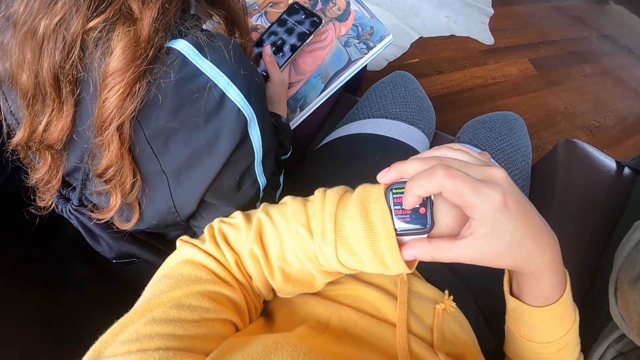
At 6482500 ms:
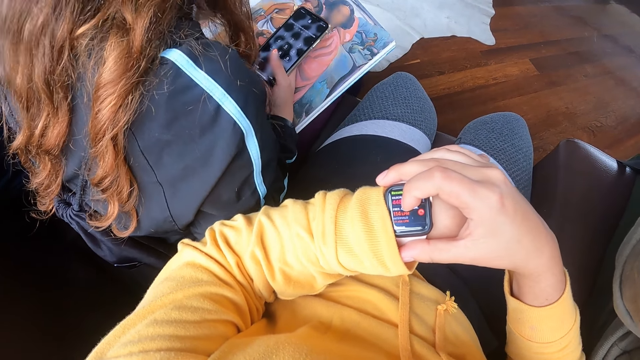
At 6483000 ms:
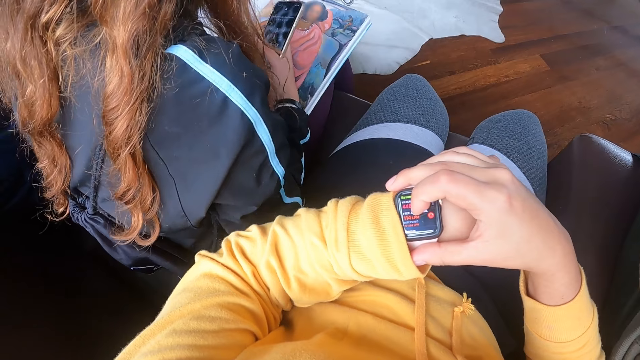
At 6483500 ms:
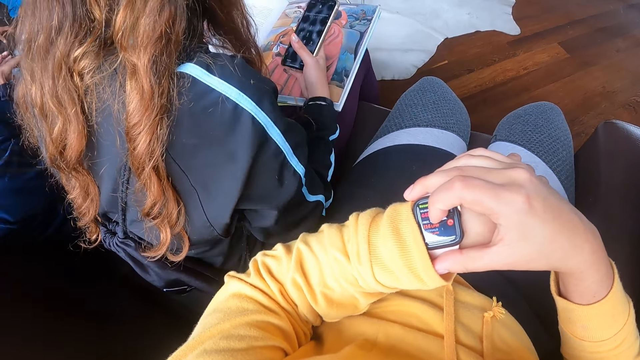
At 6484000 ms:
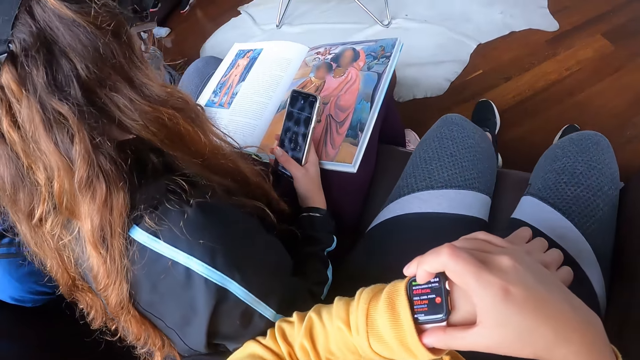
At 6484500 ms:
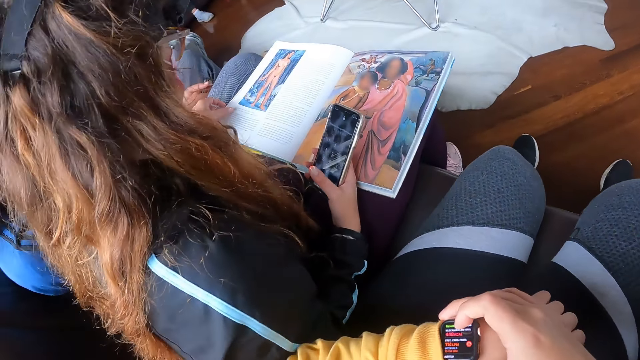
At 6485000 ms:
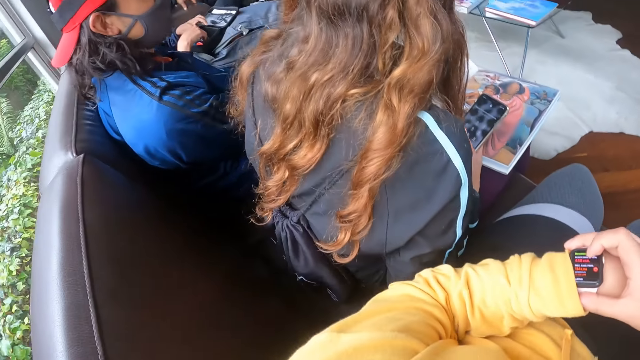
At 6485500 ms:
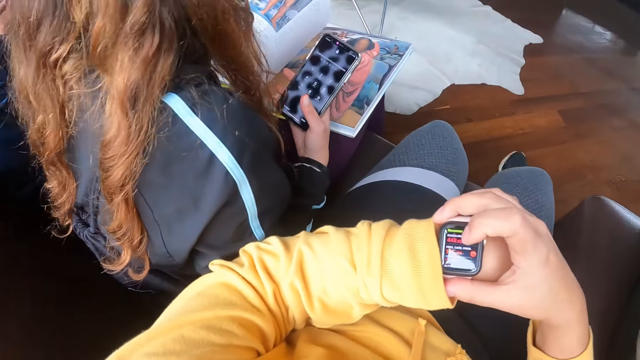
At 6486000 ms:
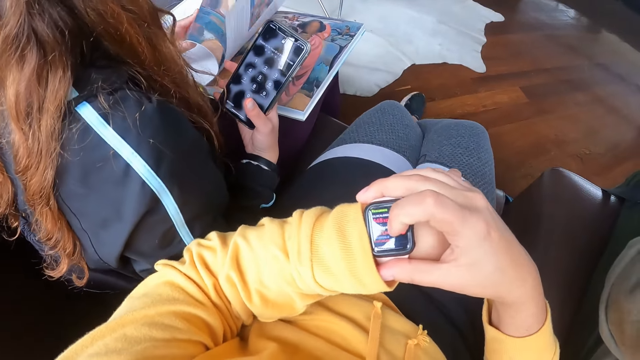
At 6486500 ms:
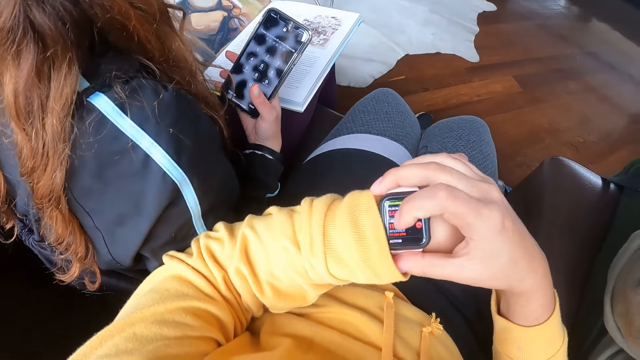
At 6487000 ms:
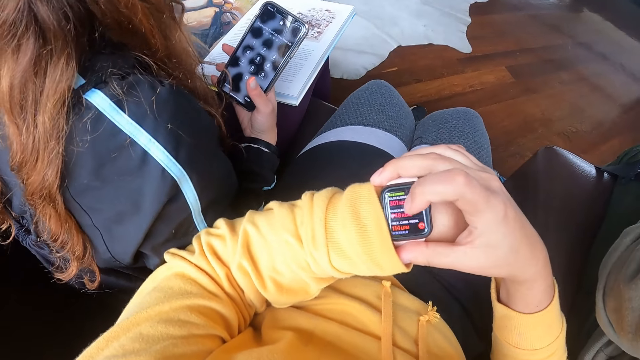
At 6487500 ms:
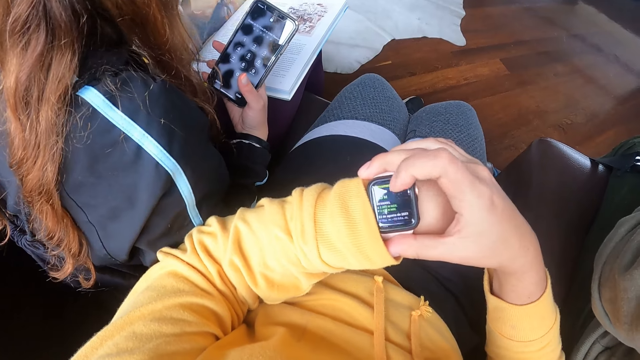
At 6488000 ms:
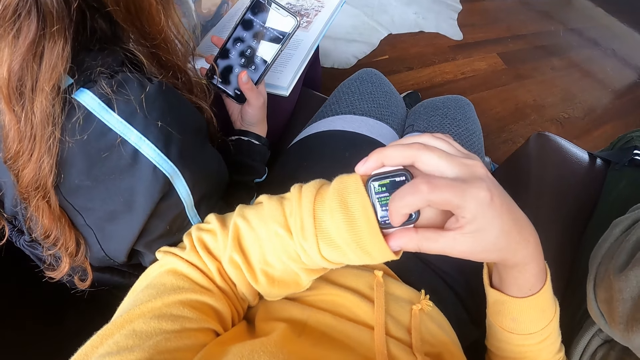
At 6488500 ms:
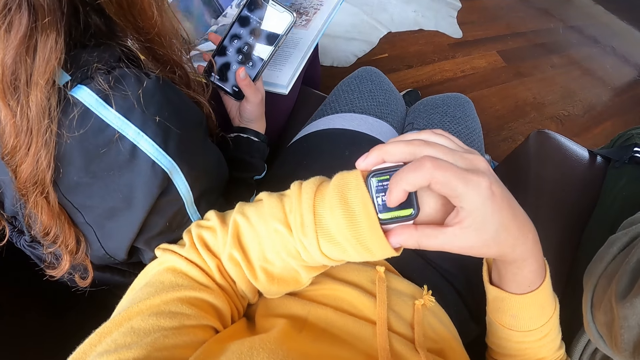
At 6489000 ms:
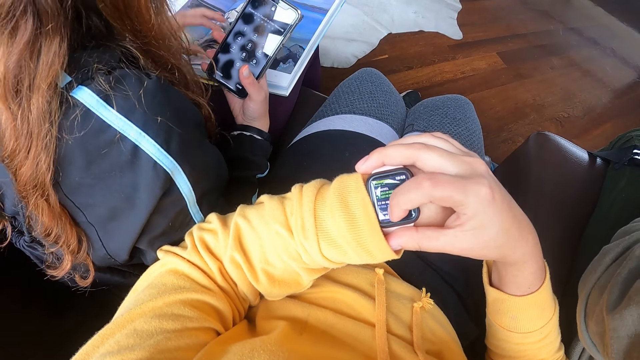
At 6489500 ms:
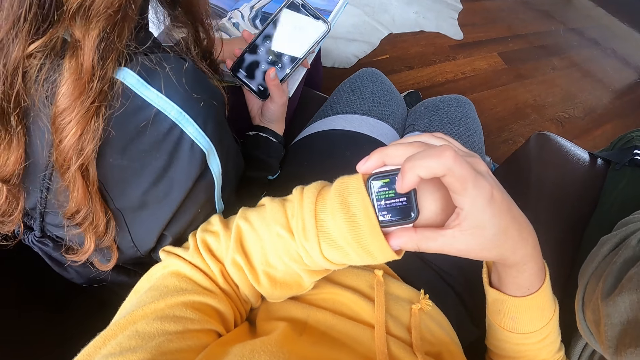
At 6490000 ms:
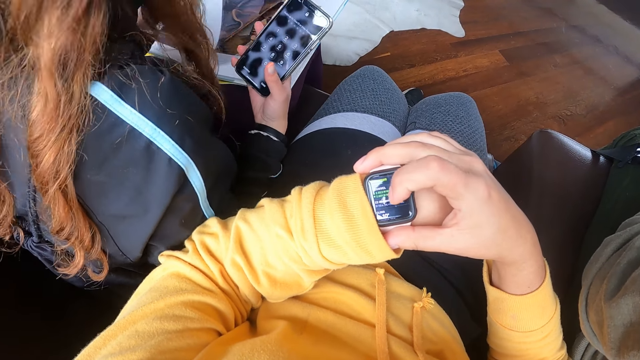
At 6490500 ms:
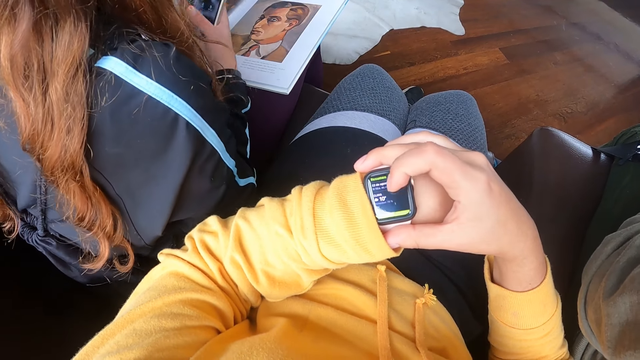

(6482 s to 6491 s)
The woman opens the pages of the book with her left hand.

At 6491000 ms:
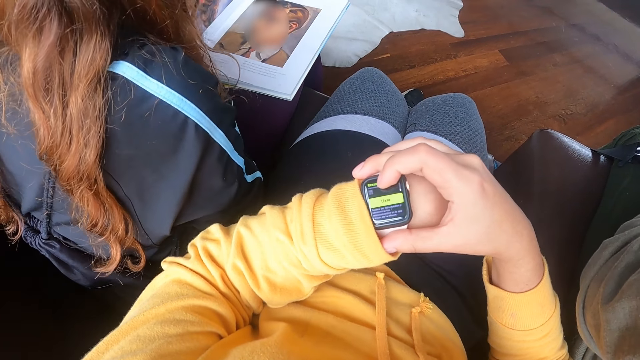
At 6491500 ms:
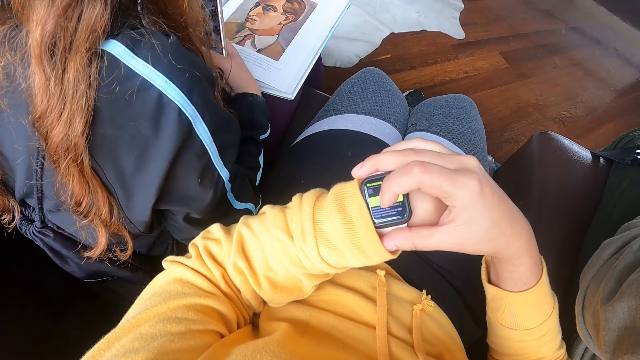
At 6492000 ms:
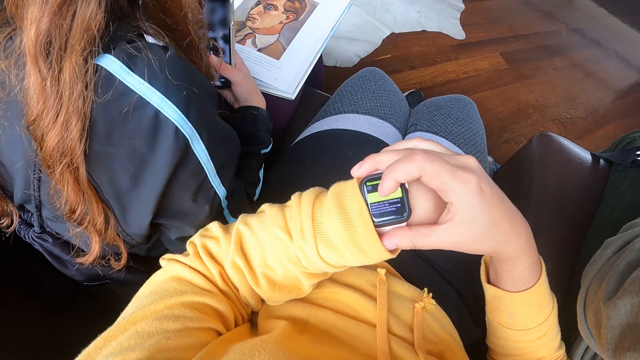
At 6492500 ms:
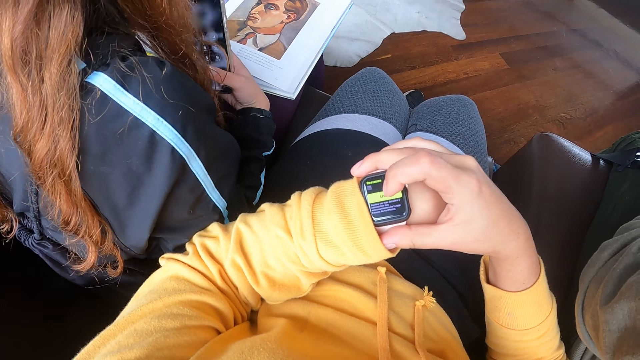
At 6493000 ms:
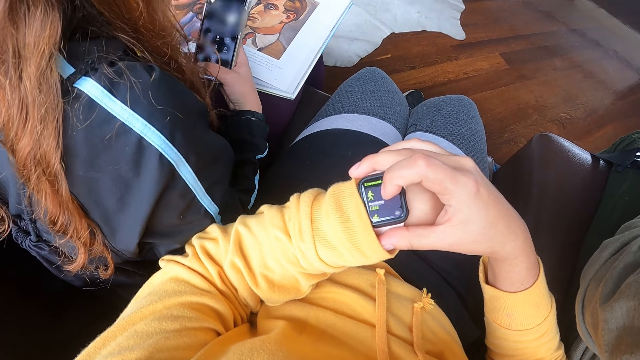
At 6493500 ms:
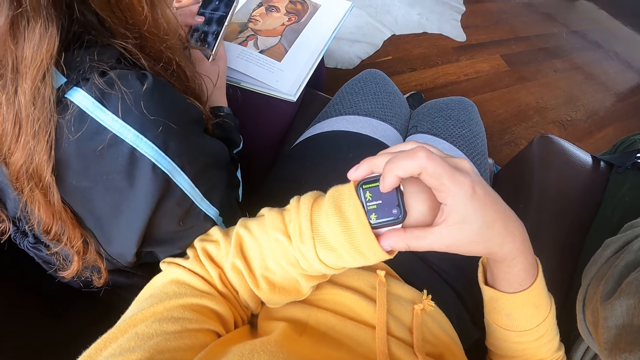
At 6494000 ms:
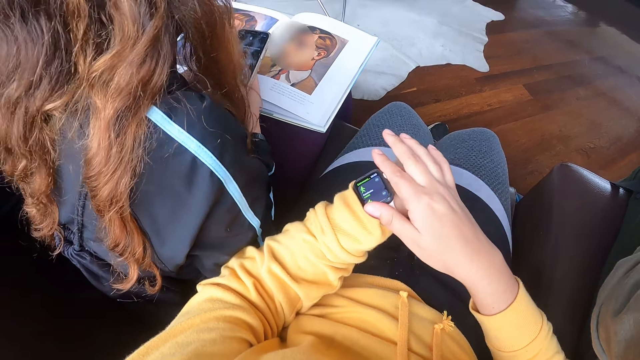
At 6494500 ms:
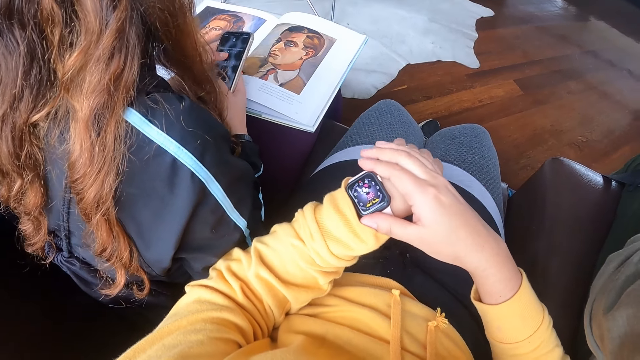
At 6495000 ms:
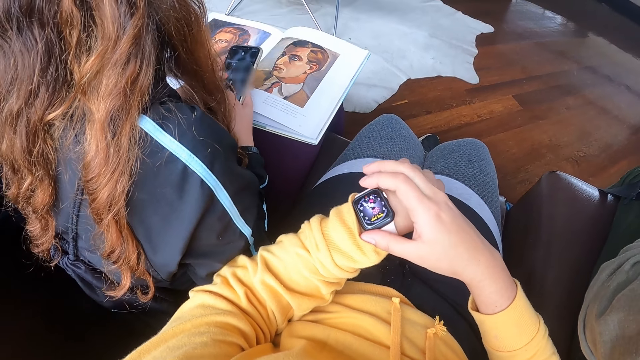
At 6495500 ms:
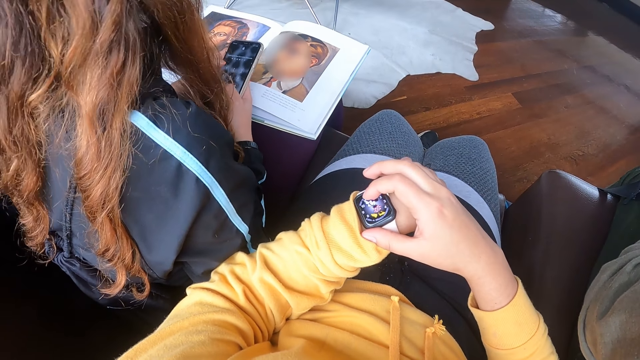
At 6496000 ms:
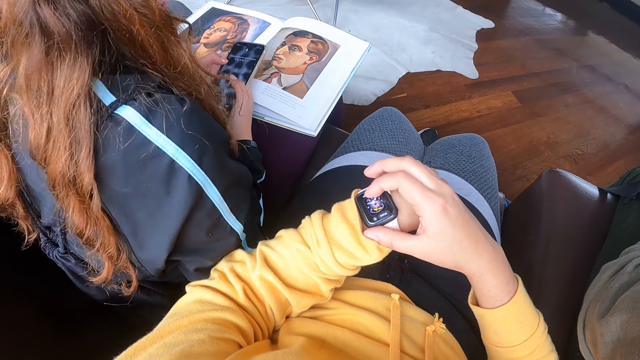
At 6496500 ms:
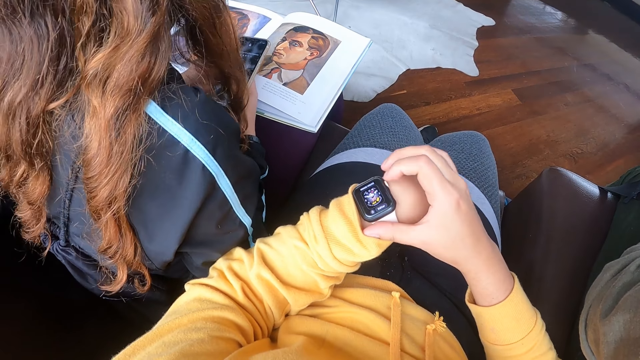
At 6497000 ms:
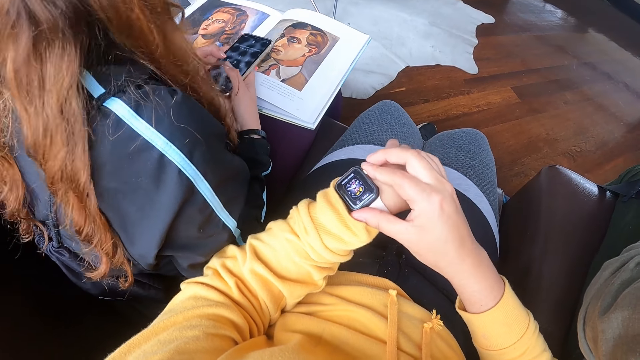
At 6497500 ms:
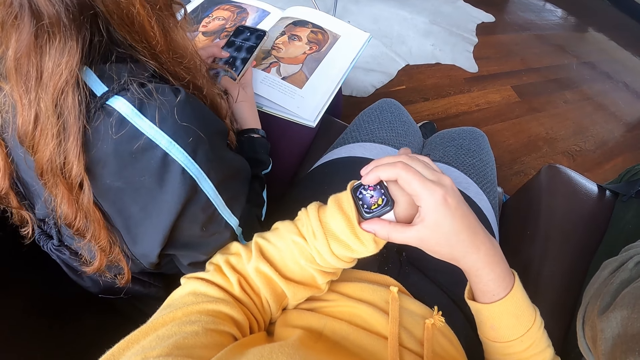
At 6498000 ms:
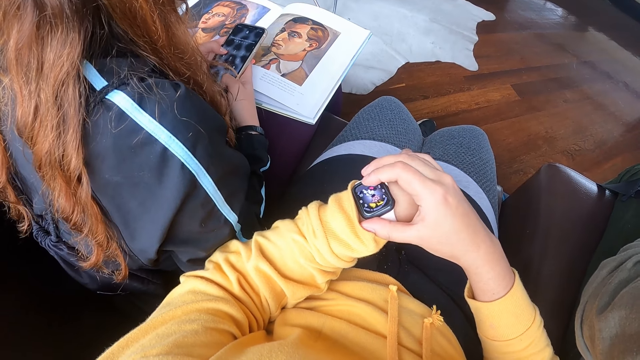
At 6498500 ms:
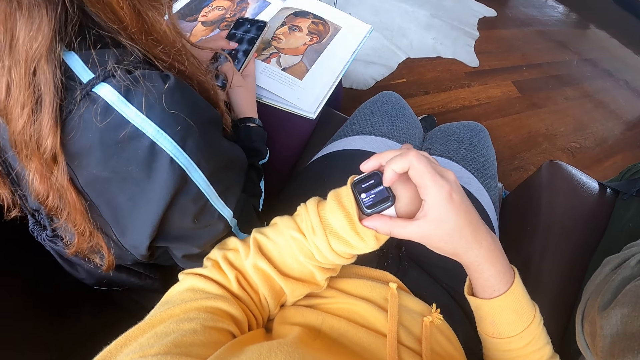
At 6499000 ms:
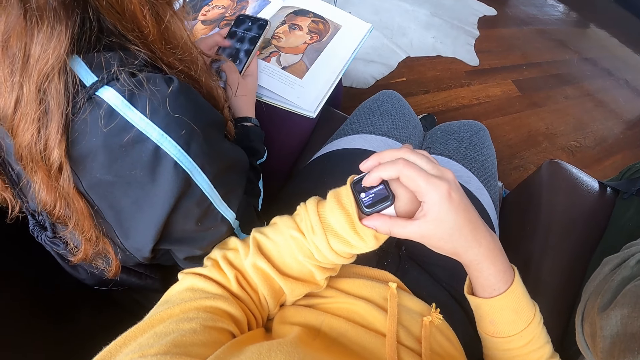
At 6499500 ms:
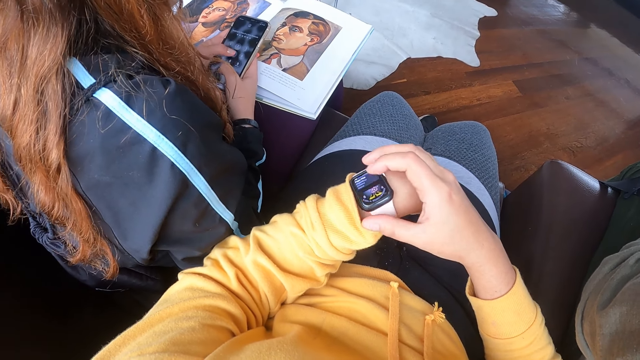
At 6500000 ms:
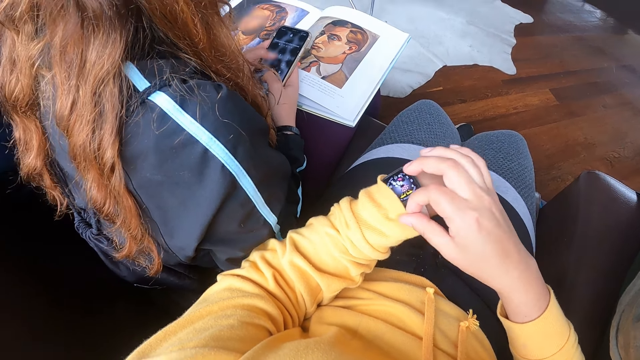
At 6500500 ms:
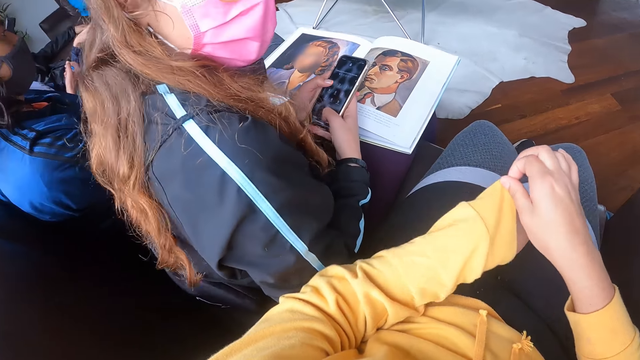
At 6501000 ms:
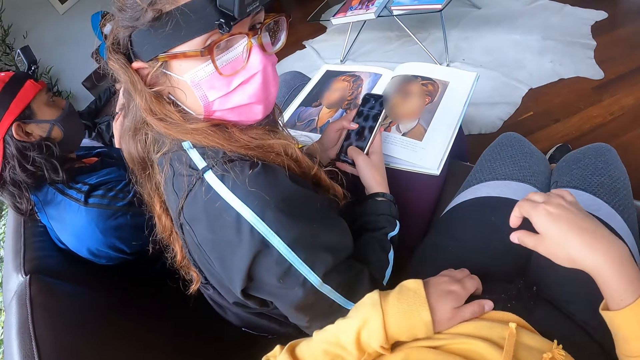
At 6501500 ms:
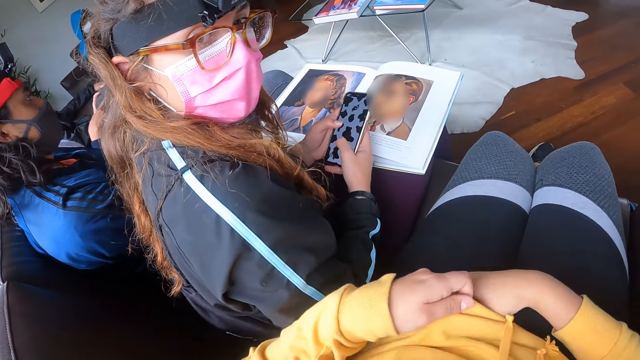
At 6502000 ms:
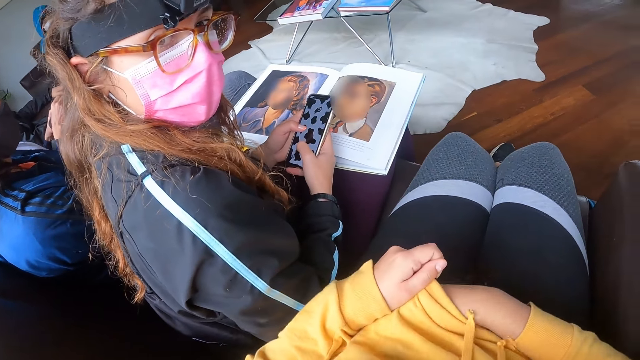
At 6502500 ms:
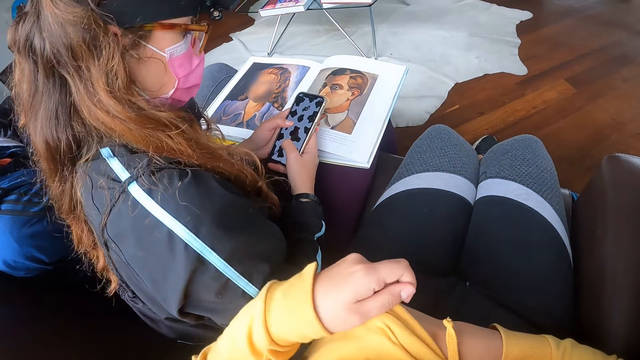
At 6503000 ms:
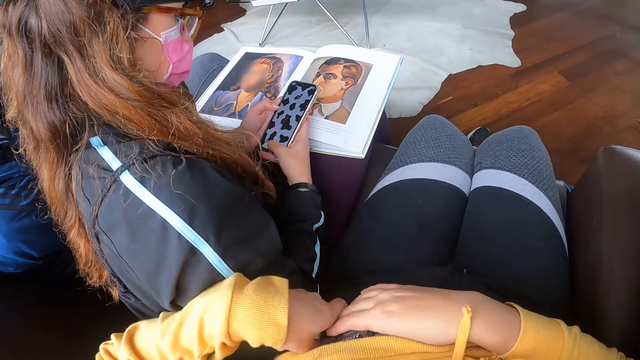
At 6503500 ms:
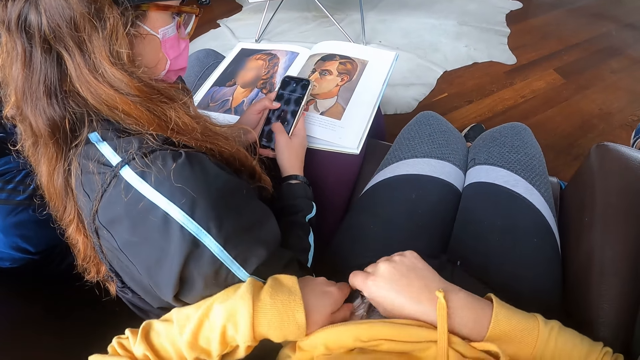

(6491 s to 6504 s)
The woman operates her phone. The camera wearer taps the watch. Another woman enters the pin. The camera wearer interacts with the other woman. He pulls the sweater. The other woman turns the head. The camera wearer takes the phone from his pocket with his right hand.
